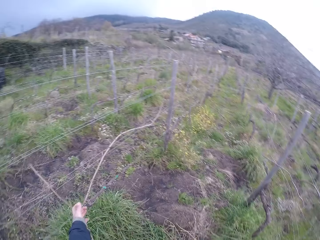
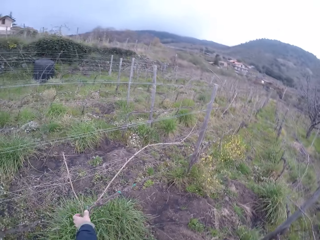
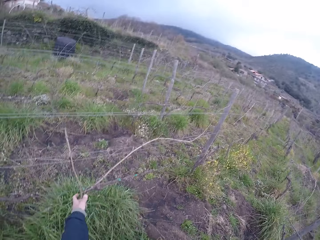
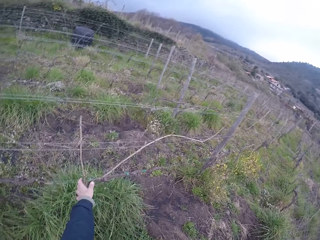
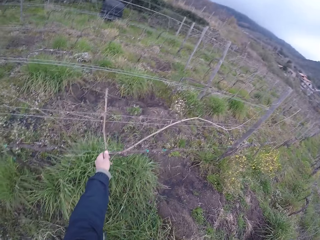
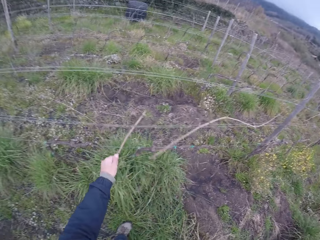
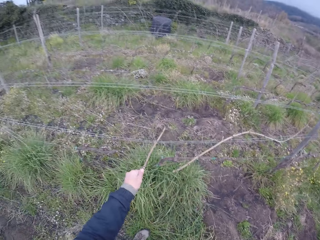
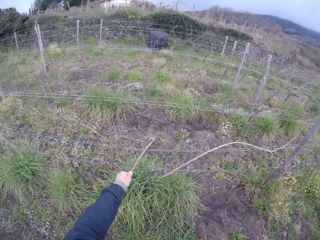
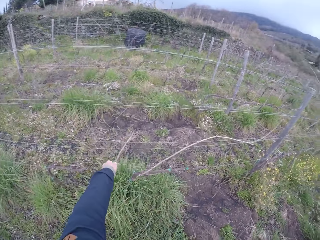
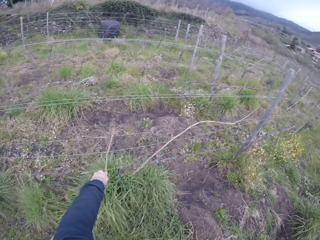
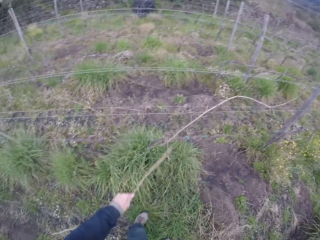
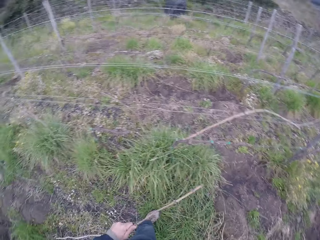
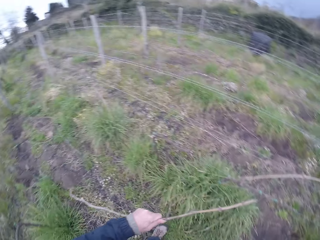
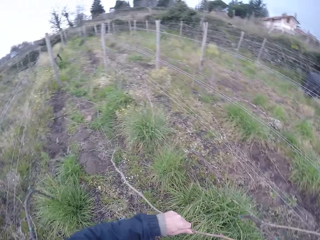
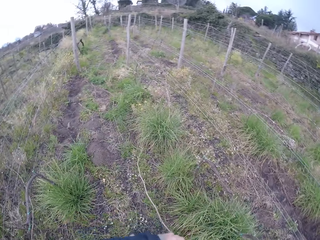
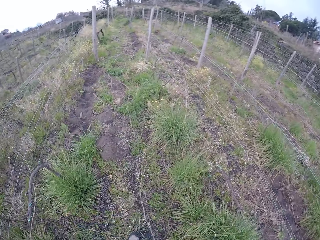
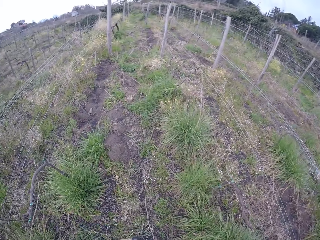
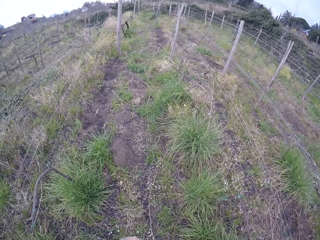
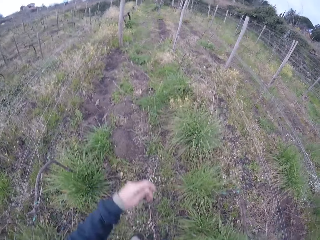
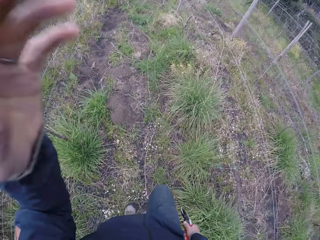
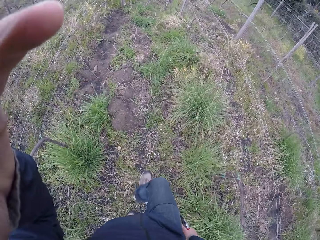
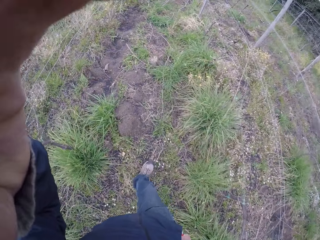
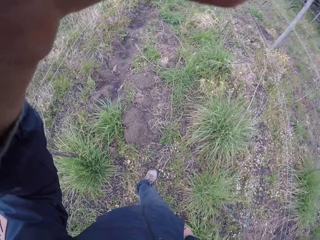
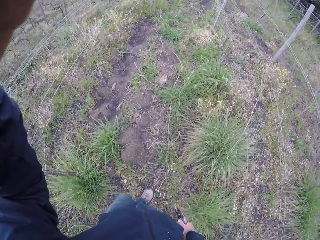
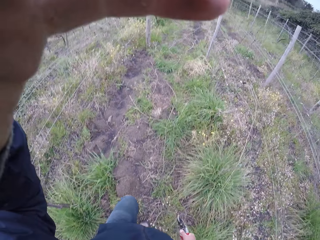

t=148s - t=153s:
The camera wearer removes a stick or branch from the fence with his left hand. He drops the branch and adjusts the body camera.
